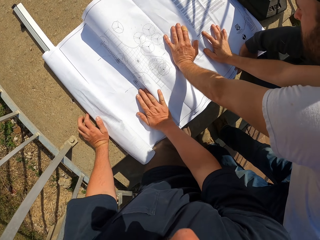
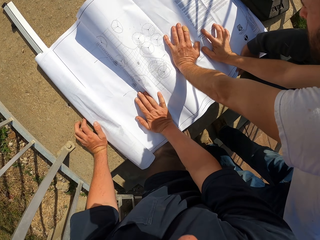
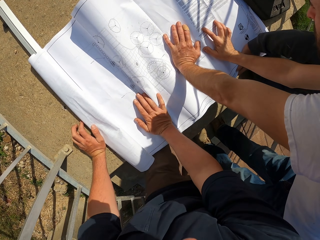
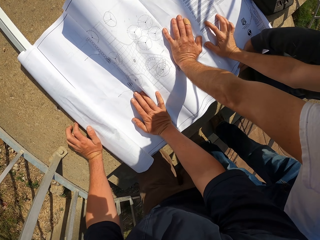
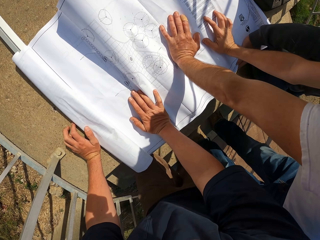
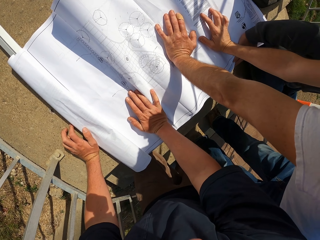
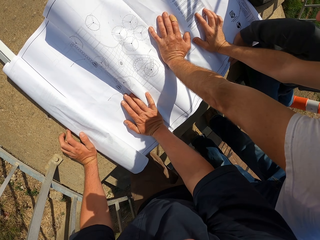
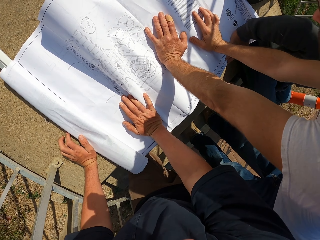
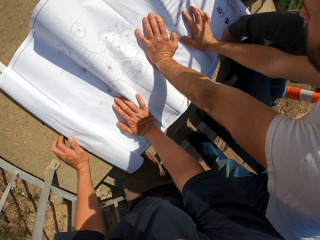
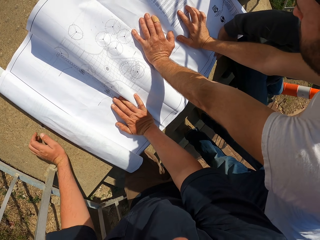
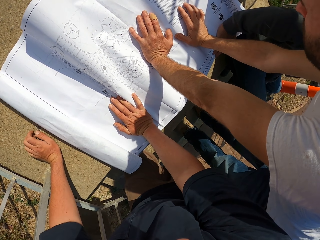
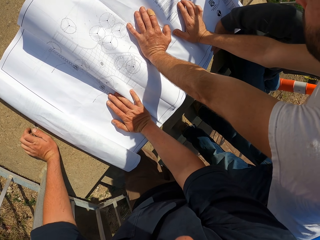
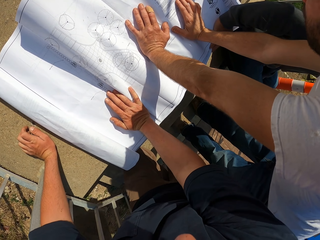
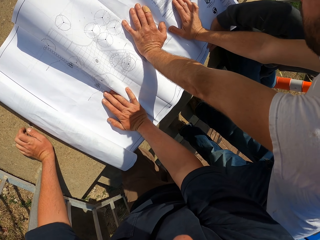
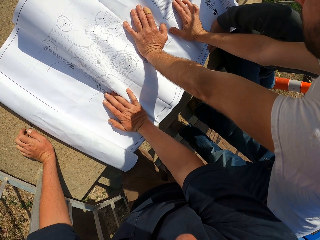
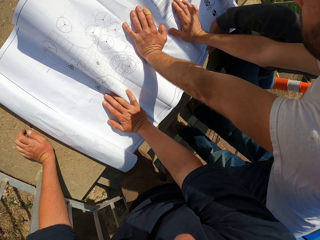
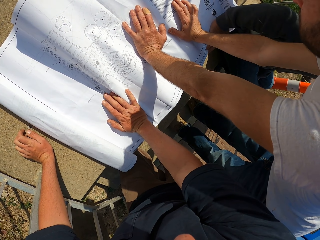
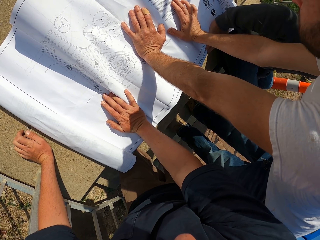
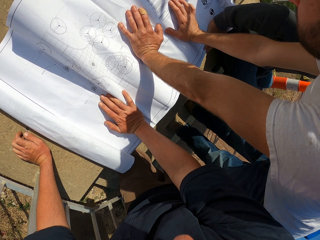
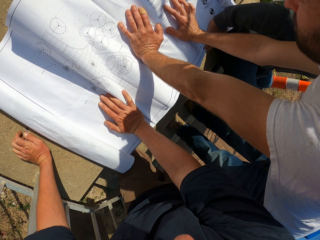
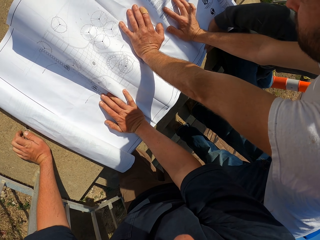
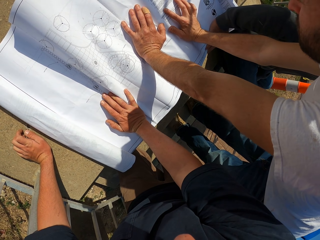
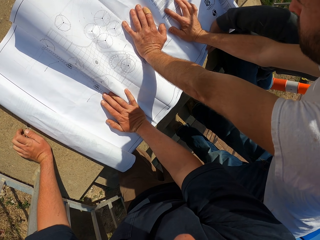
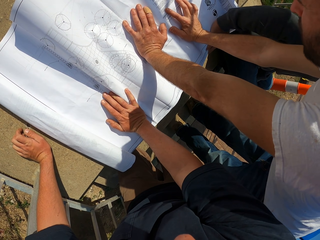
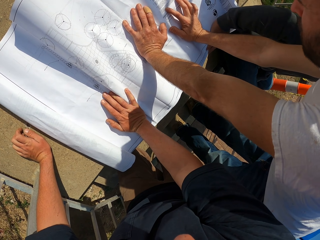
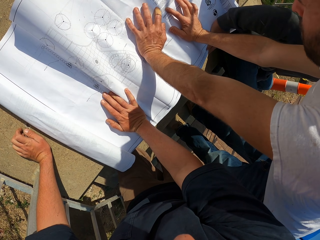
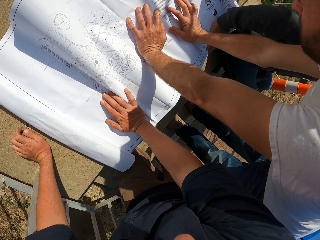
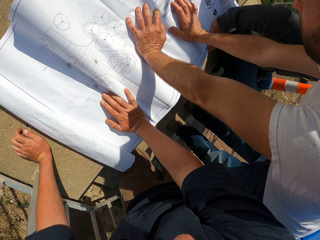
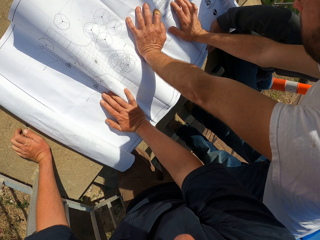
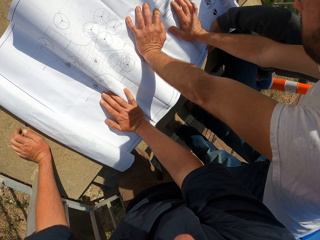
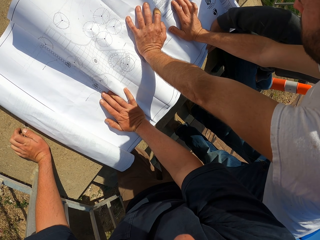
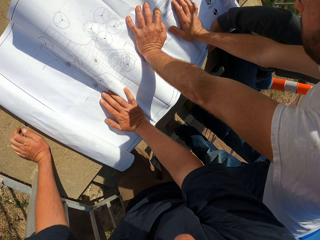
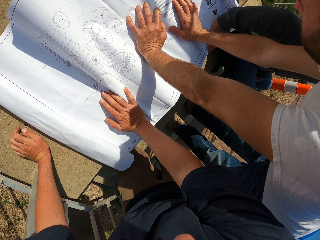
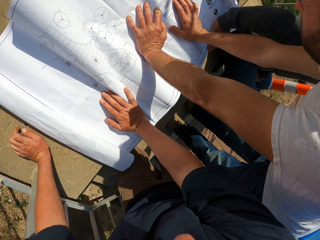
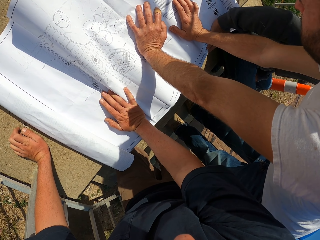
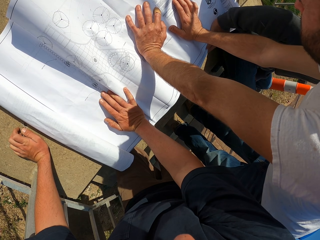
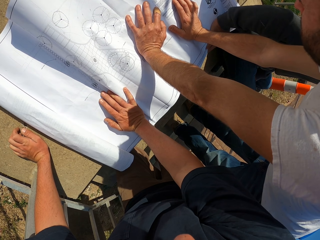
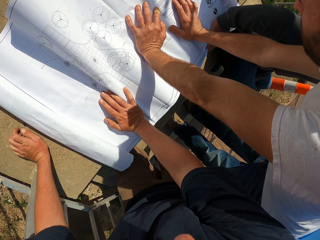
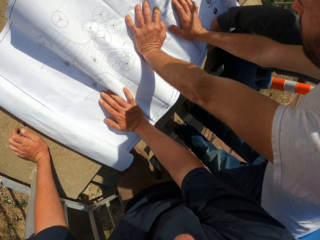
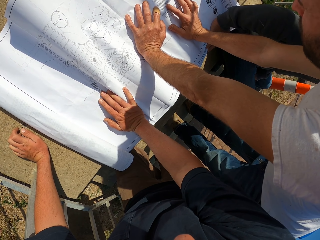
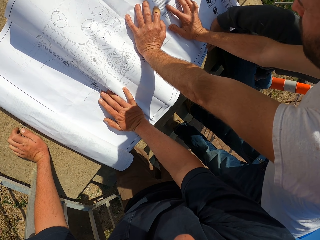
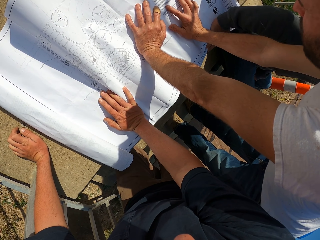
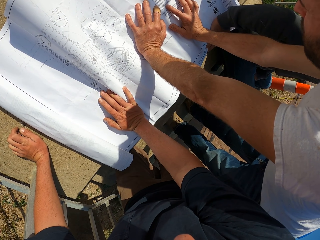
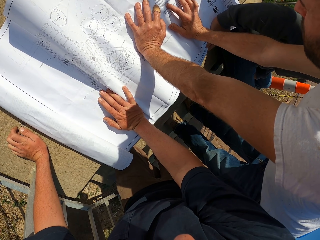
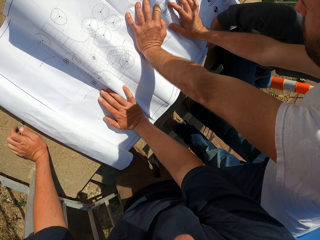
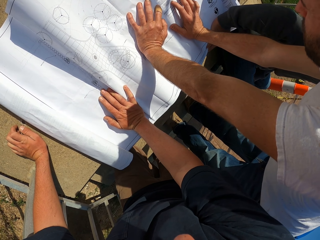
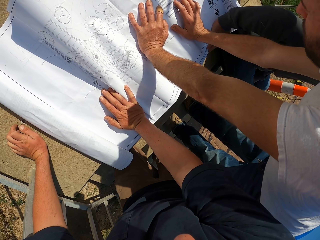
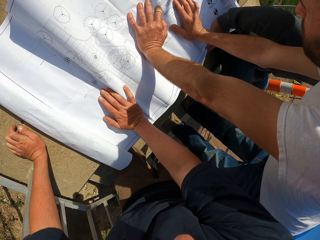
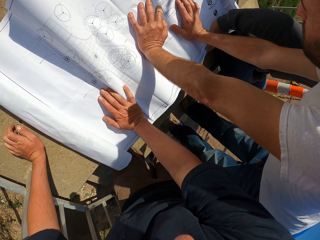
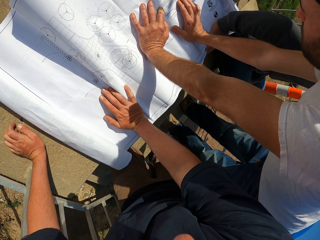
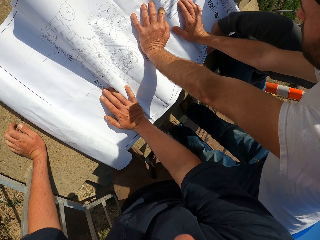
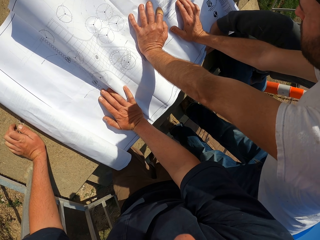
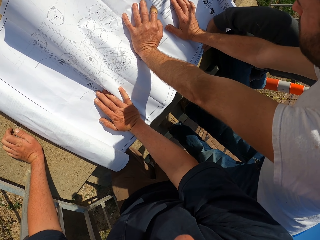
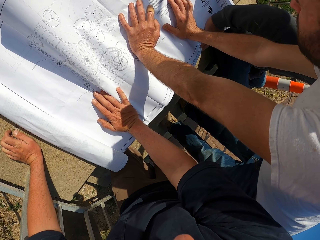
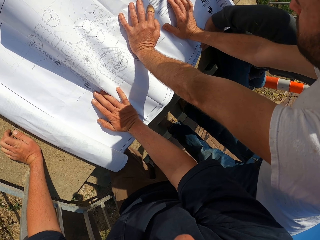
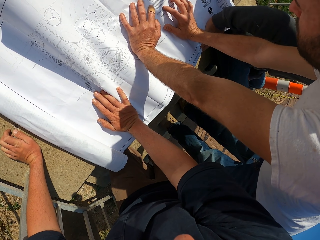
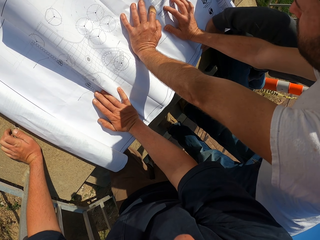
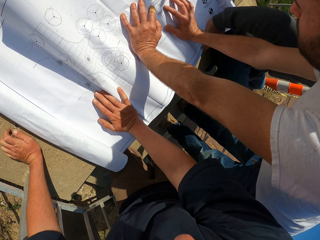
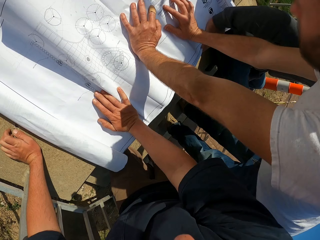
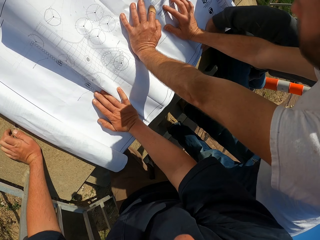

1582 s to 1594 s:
A person holds the paper on the floor. The person stares at the paper on the floor. The camera wearer stares at the paper on the floor.

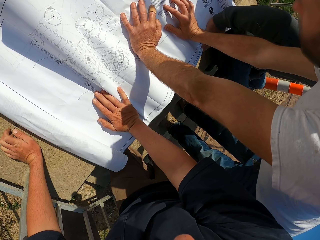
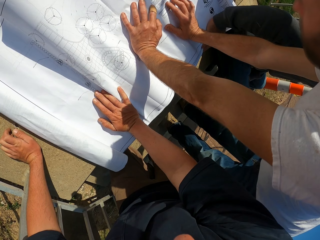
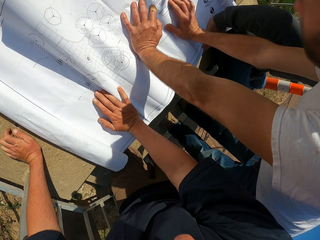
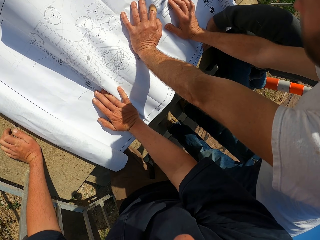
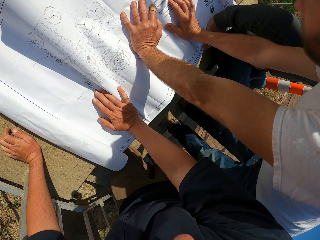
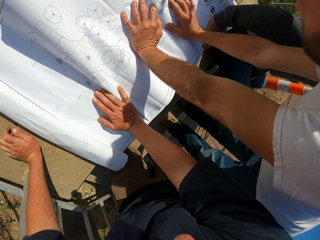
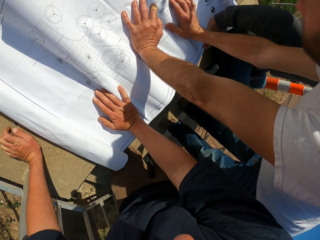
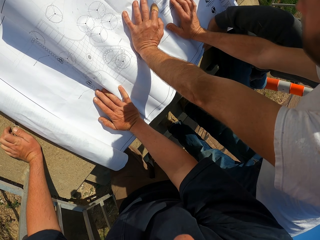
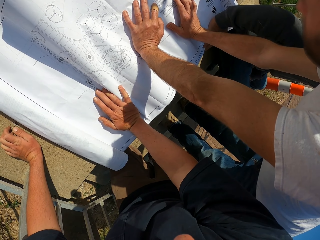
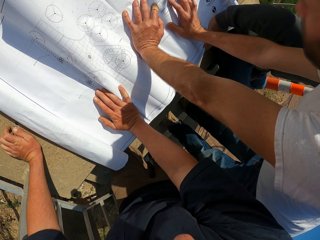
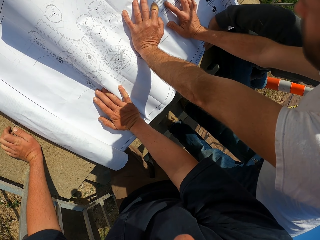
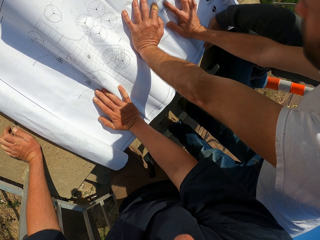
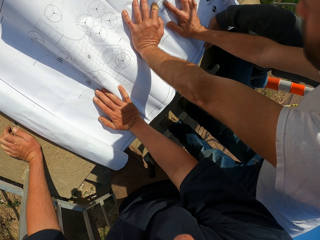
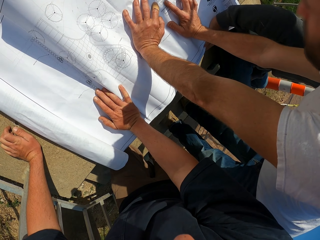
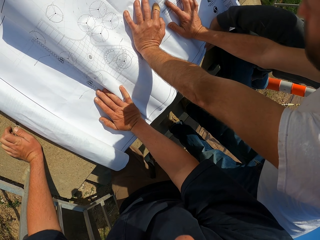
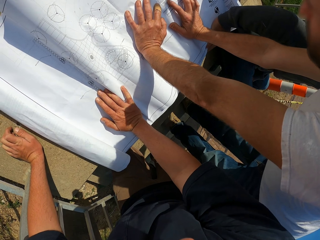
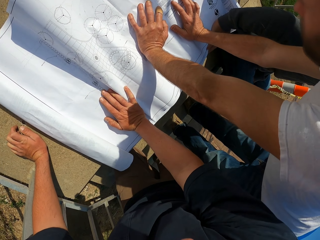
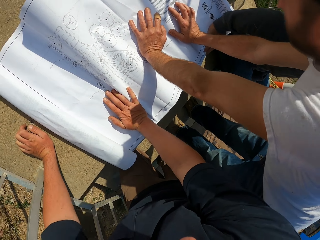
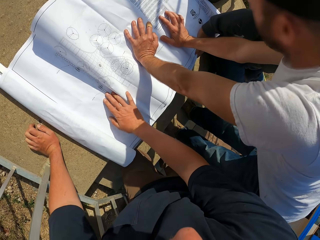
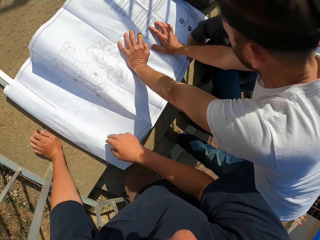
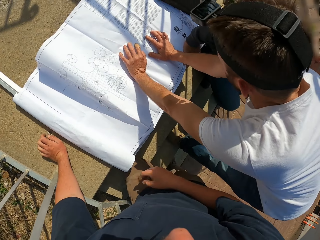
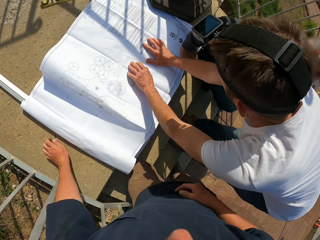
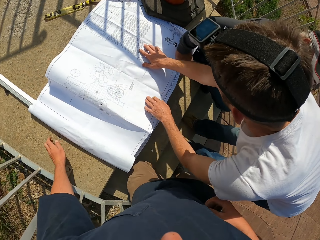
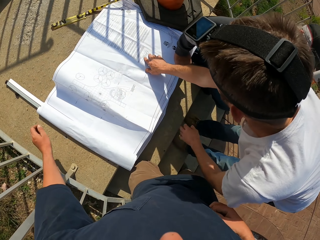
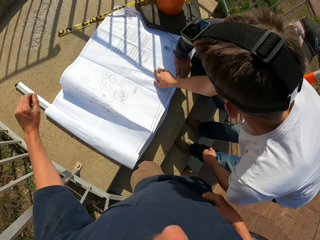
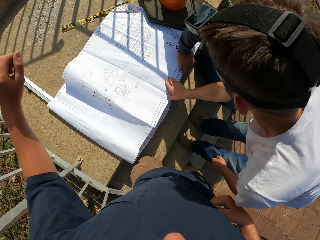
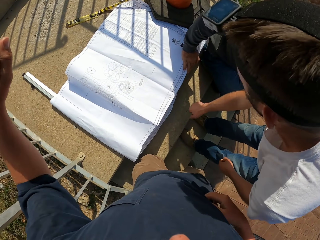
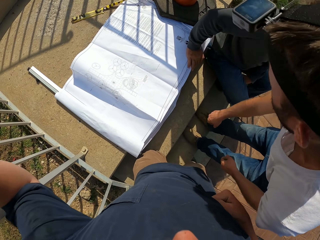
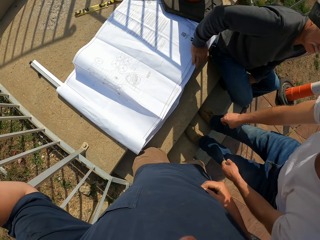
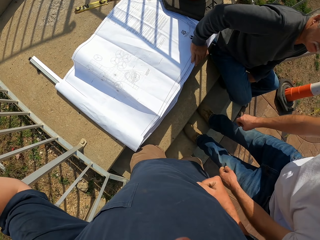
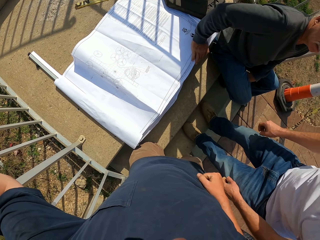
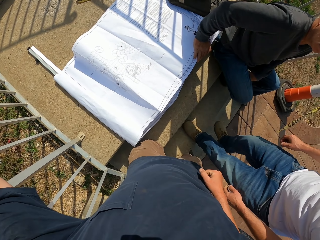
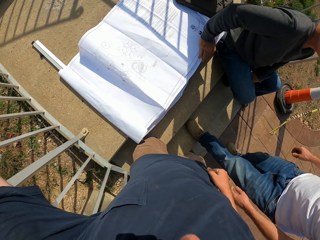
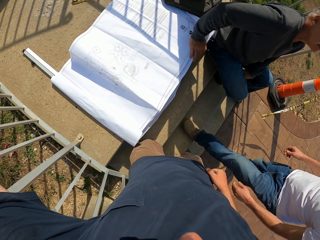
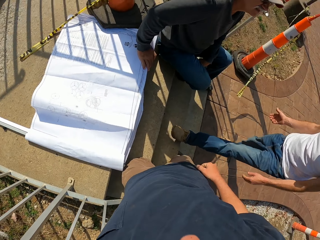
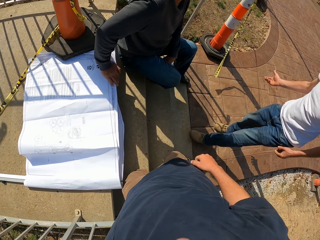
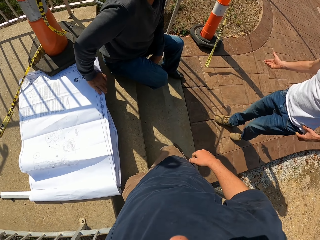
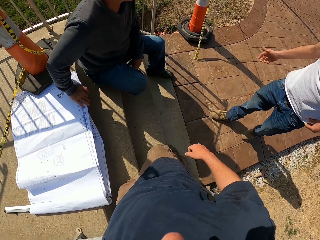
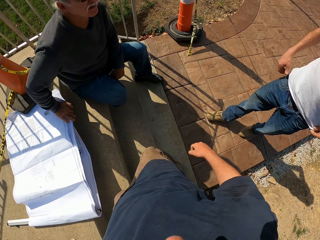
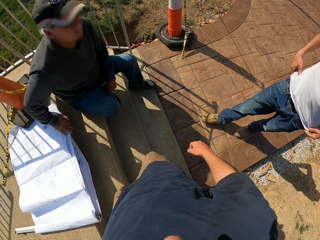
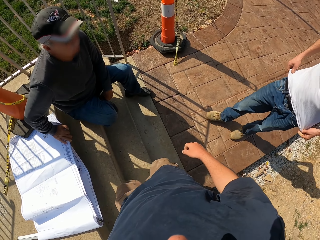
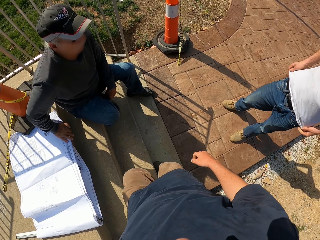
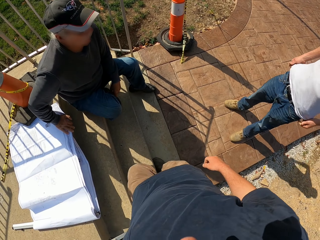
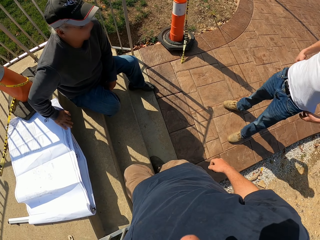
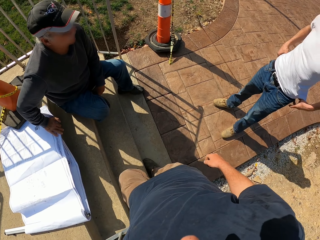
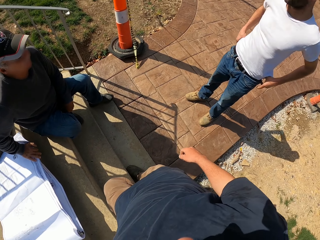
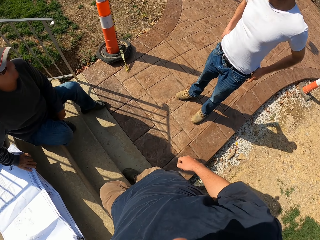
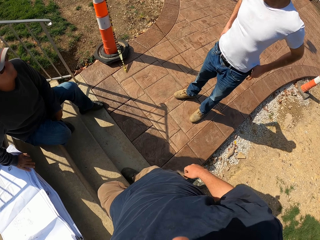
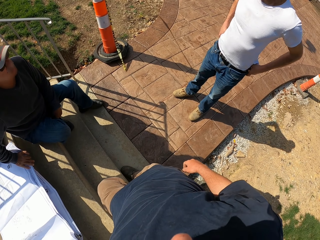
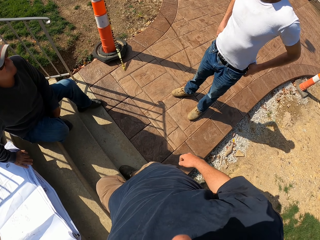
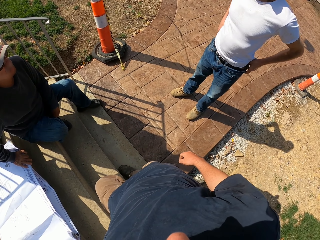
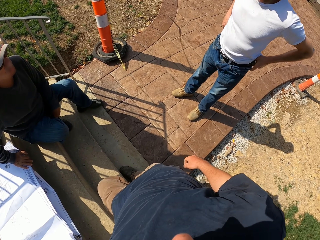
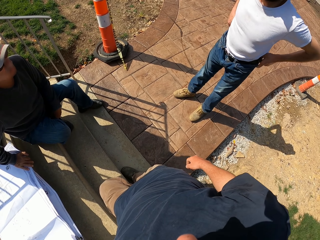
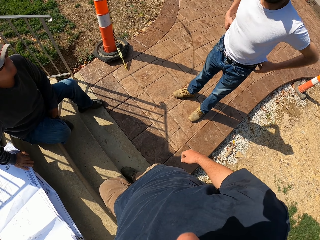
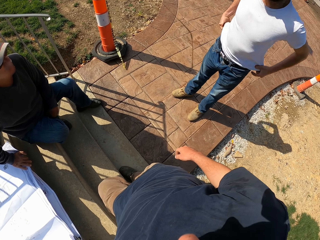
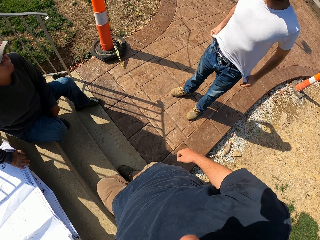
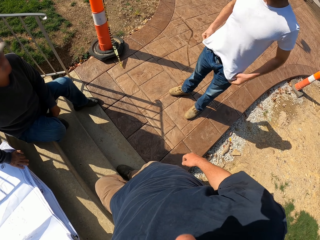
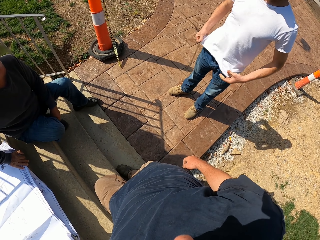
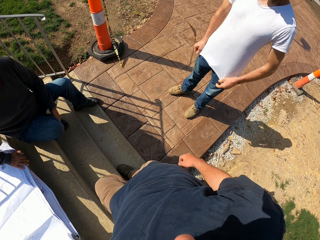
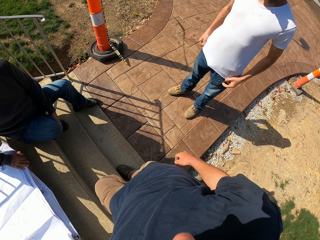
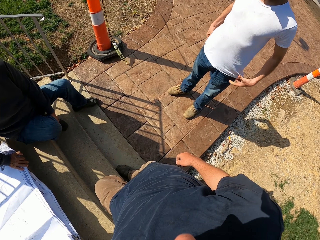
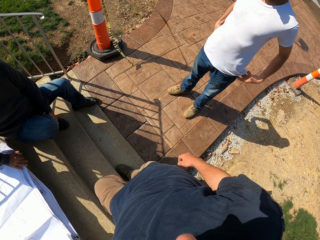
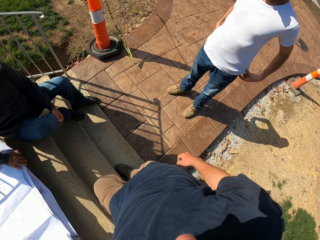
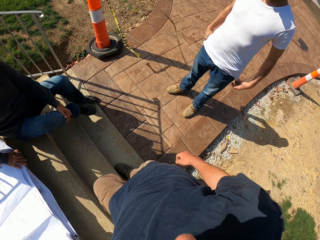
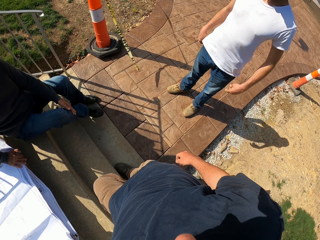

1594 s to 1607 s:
The camera wearer removes his hands from the paper. A person removes his hands from the paper and moves backwards. The camera wearer looks around the parking lot. He stares at the person. The person moves his clothes.
